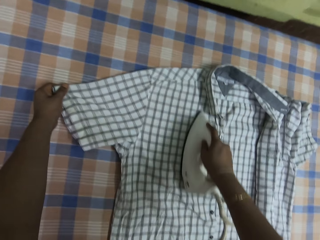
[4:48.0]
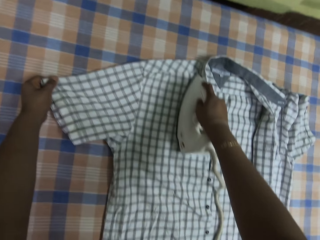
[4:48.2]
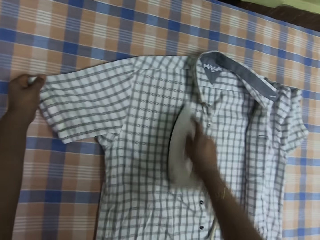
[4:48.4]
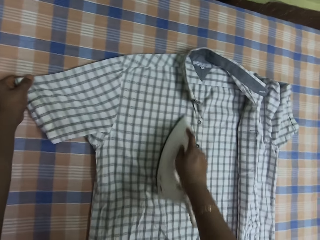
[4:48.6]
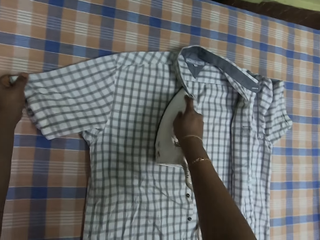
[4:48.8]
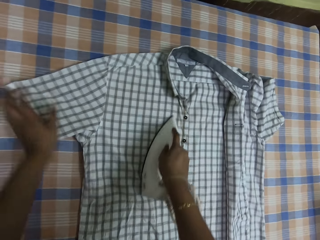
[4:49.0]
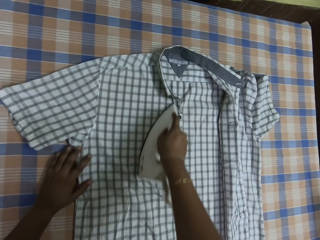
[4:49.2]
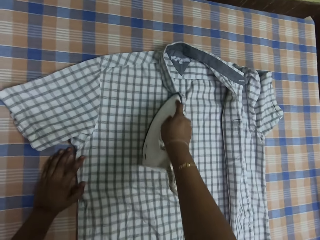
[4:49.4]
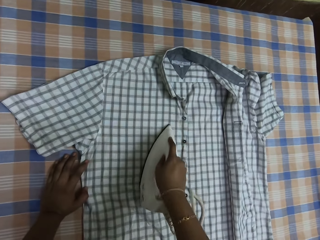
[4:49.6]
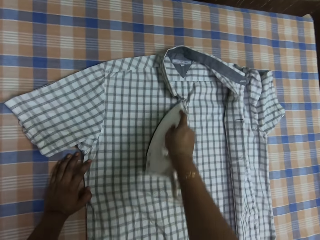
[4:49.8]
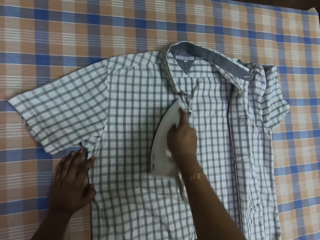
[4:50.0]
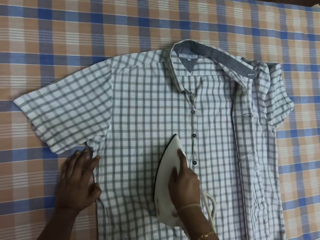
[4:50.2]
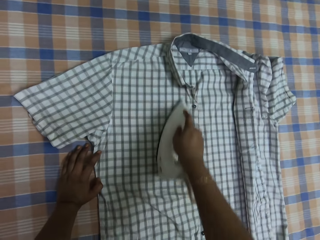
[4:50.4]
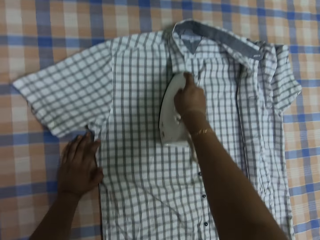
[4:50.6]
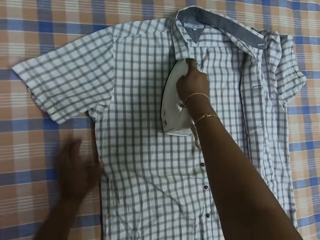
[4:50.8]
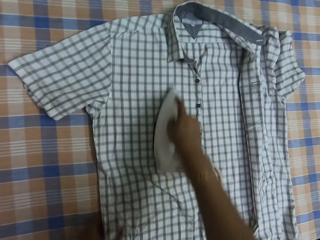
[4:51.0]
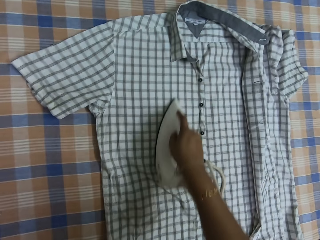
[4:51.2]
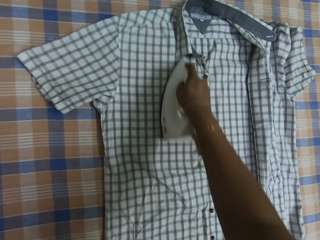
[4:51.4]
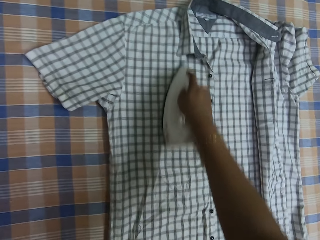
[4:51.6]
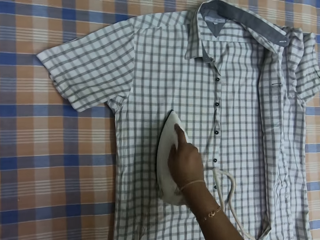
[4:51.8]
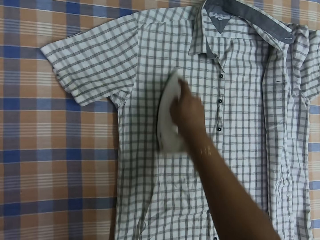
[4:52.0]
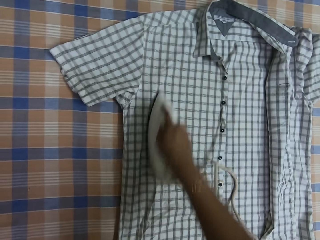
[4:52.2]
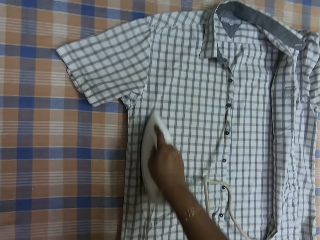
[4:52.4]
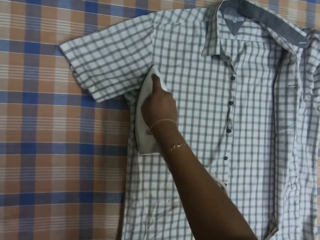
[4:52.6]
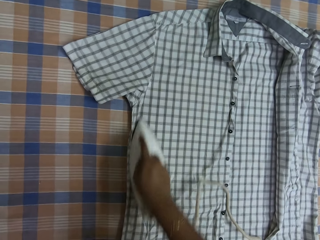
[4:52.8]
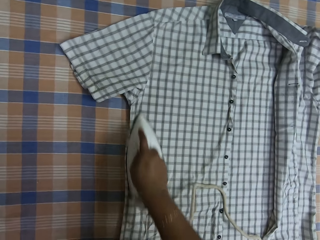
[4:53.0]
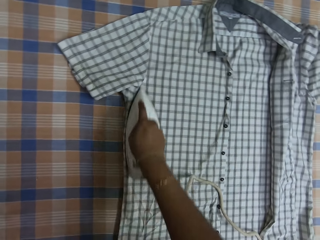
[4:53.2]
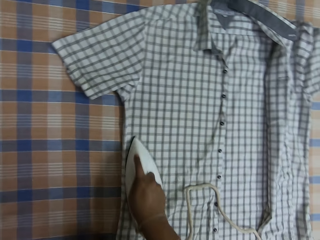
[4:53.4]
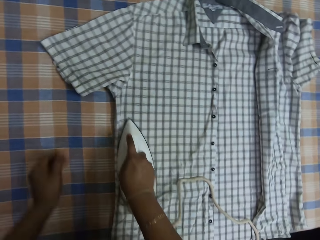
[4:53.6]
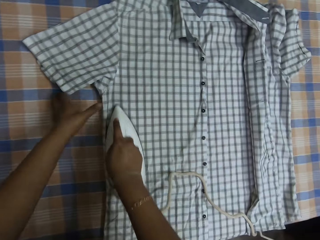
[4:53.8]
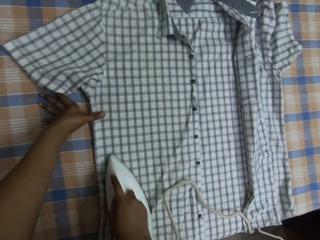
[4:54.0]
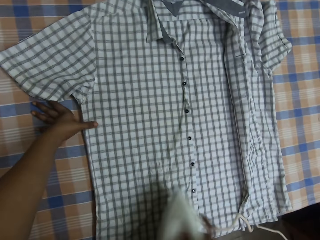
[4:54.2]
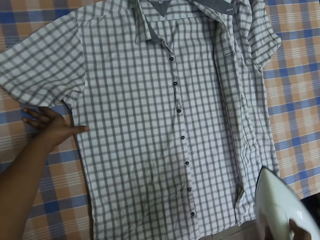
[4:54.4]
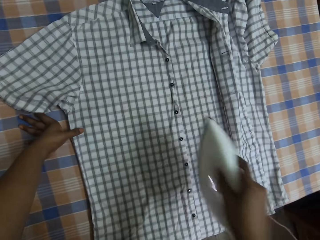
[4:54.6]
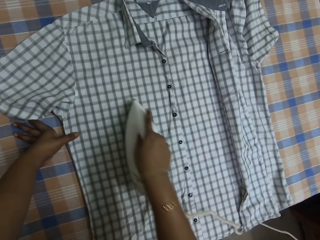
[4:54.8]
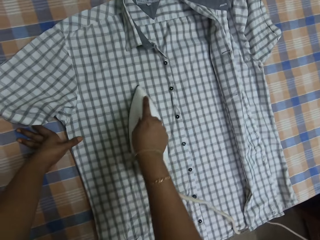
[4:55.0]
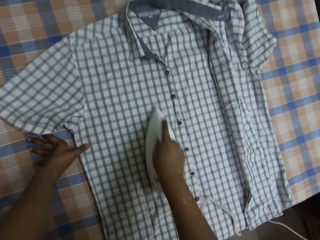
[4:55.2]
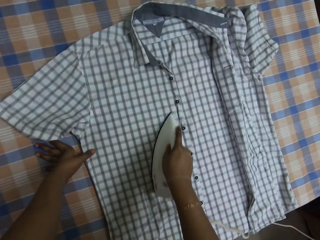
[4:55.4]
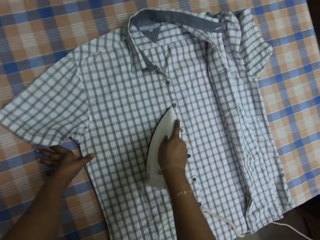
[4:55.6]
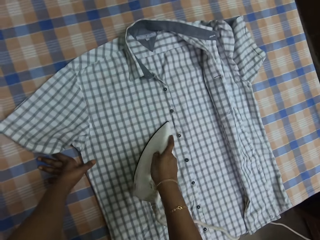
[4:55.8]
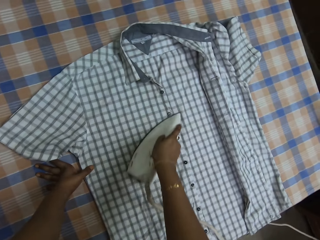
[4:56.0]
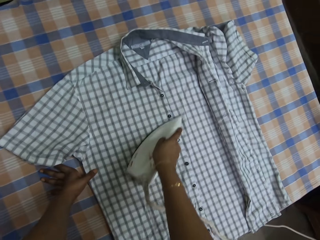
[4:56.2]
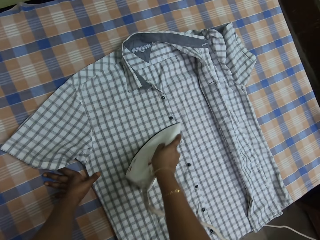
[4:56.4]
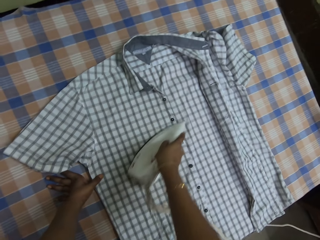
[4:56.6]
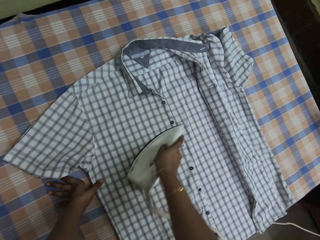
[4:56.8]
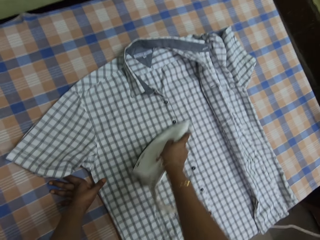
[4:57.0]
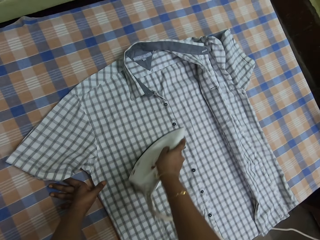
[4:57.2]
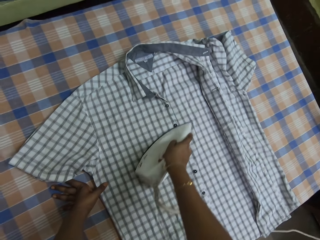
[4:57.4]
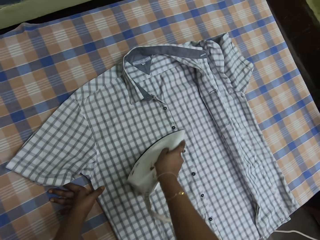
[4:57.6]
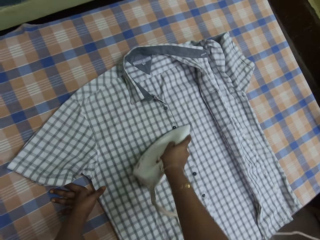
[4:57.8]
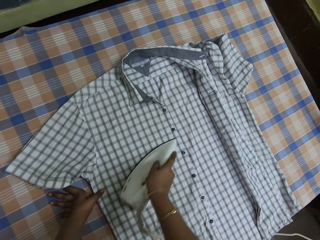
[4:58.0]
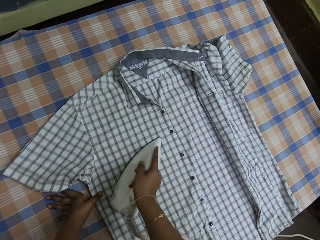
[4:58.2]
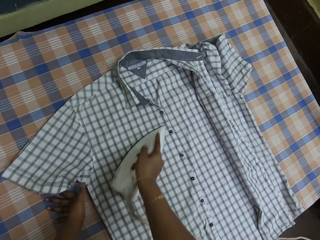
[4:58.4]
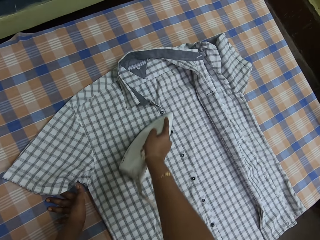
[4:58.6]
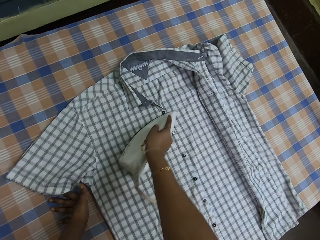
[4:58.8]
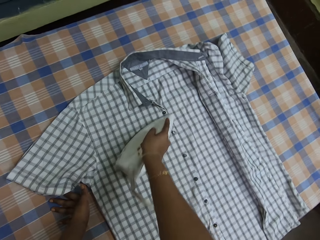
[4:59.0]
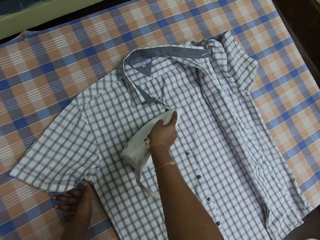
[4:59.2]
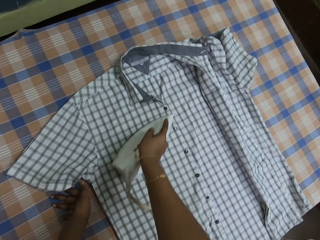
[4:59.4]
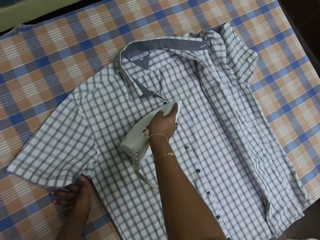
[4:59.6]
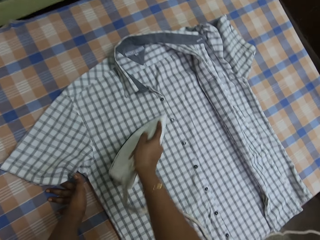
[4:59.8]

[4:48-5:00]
The camera wearer speaks.

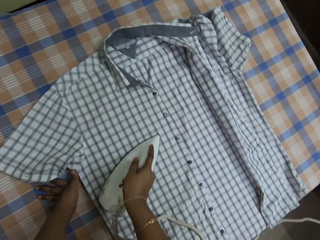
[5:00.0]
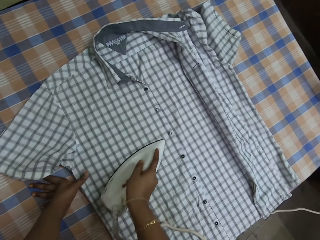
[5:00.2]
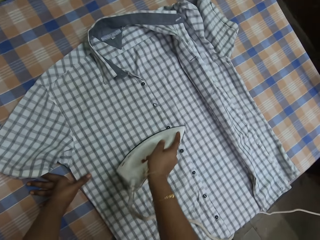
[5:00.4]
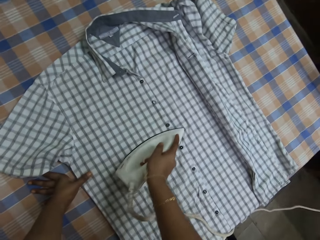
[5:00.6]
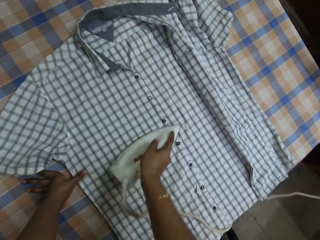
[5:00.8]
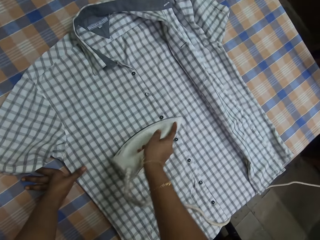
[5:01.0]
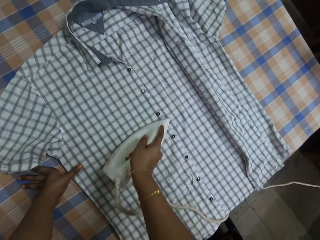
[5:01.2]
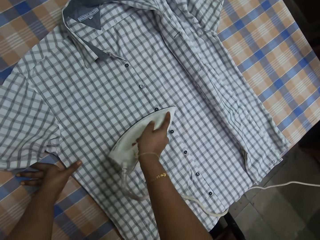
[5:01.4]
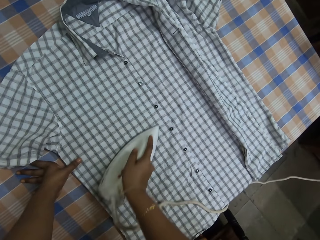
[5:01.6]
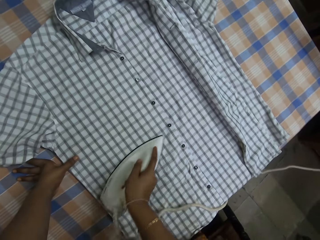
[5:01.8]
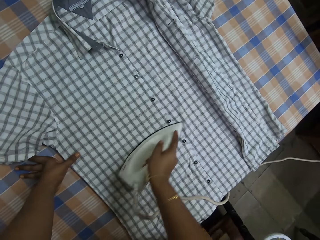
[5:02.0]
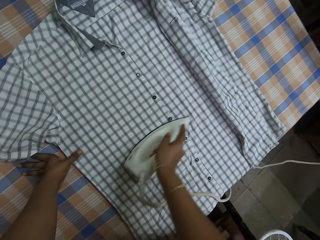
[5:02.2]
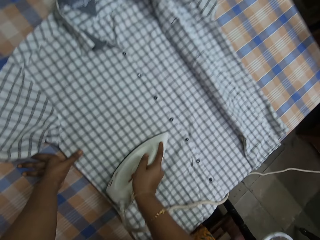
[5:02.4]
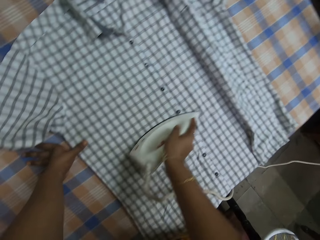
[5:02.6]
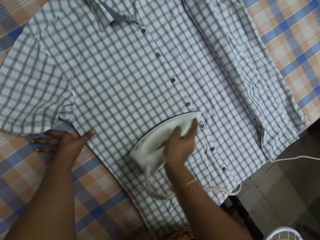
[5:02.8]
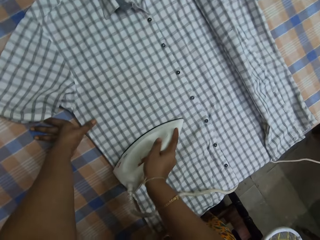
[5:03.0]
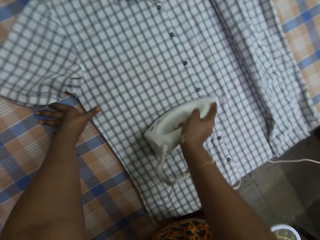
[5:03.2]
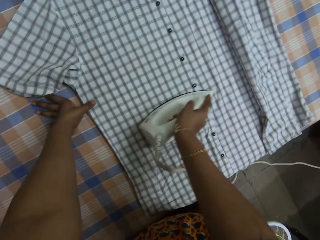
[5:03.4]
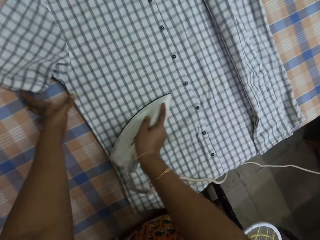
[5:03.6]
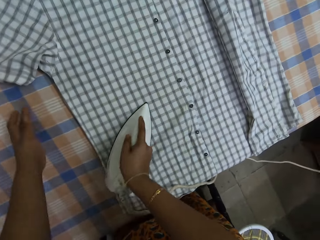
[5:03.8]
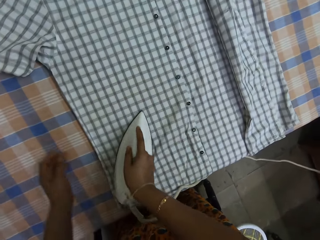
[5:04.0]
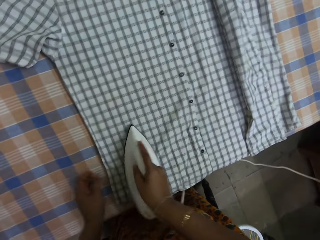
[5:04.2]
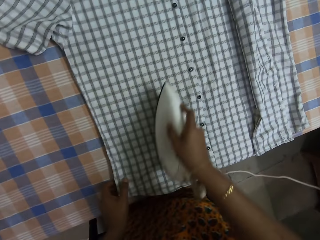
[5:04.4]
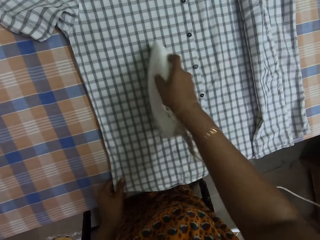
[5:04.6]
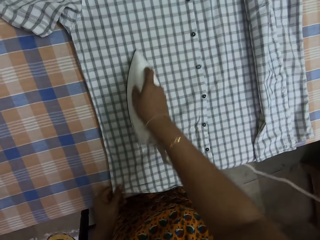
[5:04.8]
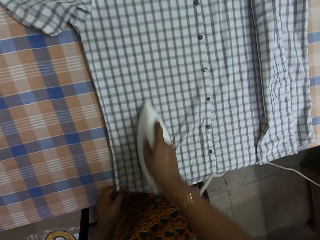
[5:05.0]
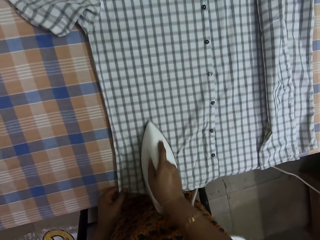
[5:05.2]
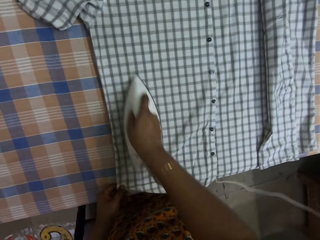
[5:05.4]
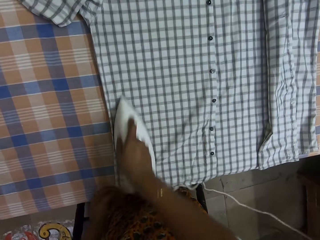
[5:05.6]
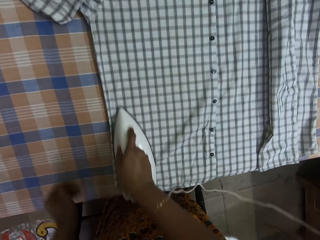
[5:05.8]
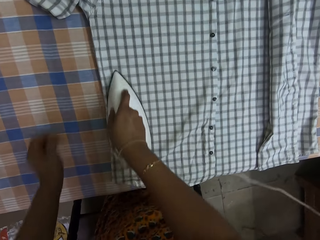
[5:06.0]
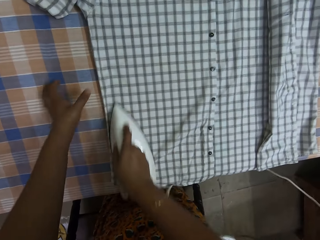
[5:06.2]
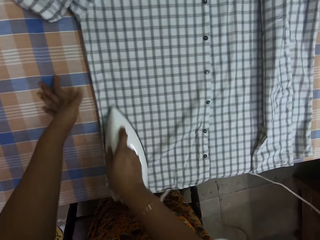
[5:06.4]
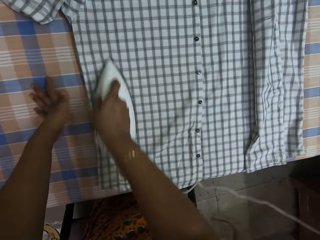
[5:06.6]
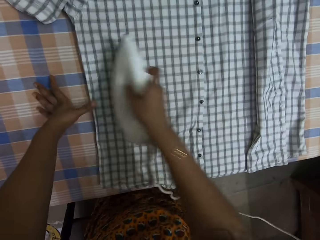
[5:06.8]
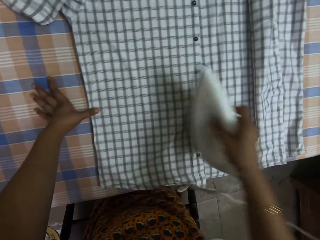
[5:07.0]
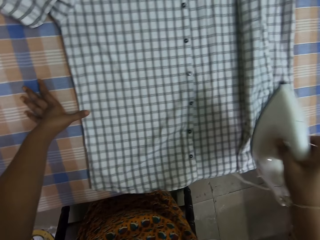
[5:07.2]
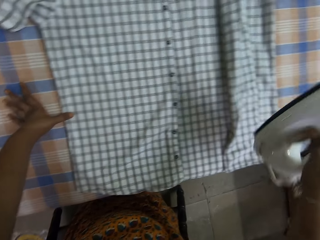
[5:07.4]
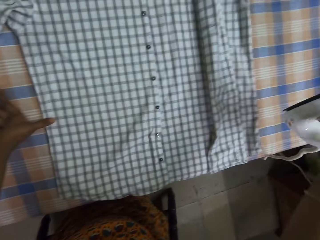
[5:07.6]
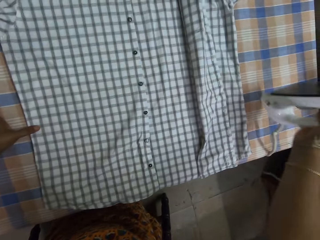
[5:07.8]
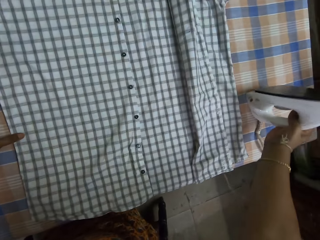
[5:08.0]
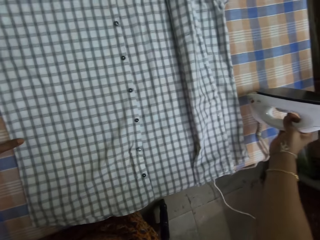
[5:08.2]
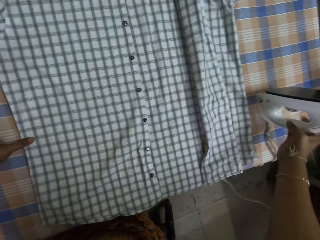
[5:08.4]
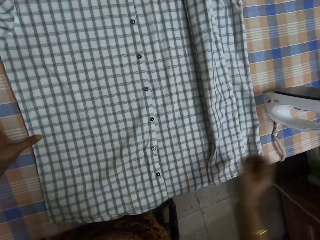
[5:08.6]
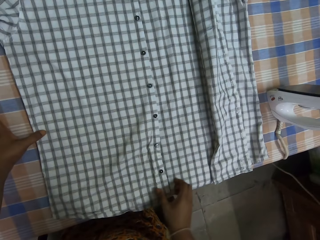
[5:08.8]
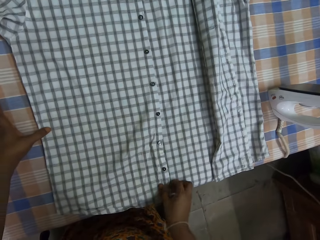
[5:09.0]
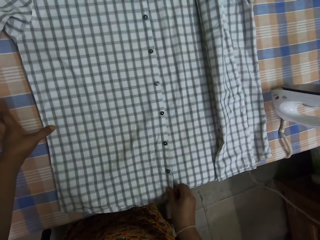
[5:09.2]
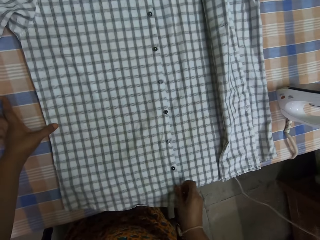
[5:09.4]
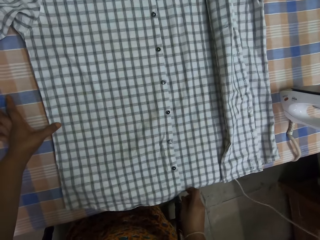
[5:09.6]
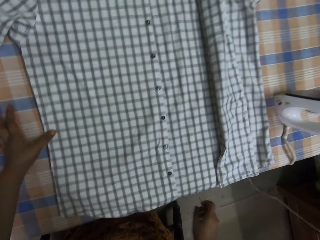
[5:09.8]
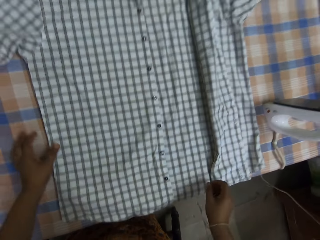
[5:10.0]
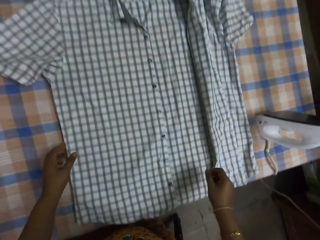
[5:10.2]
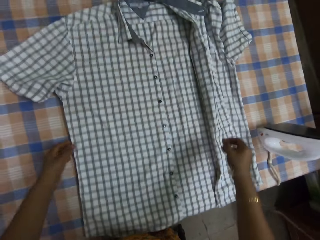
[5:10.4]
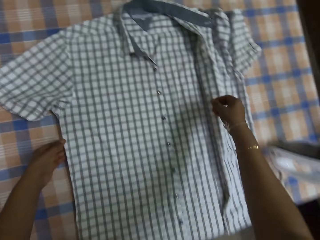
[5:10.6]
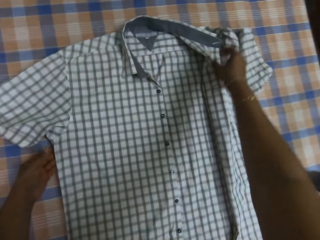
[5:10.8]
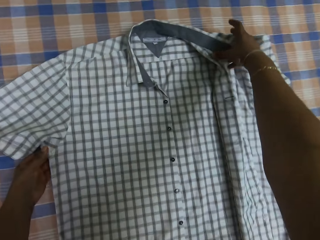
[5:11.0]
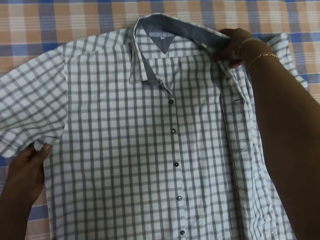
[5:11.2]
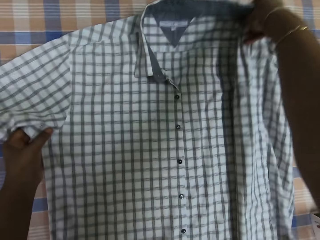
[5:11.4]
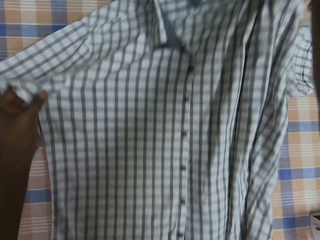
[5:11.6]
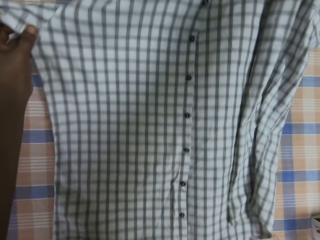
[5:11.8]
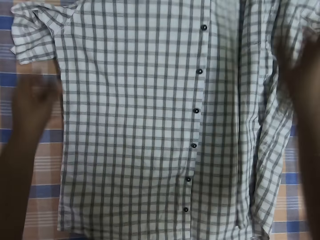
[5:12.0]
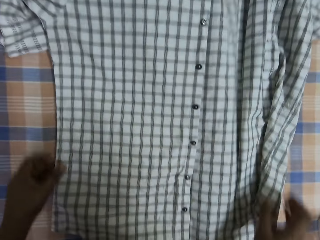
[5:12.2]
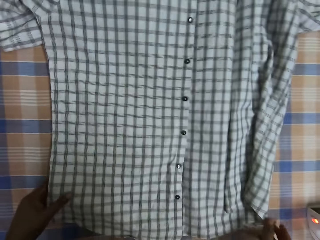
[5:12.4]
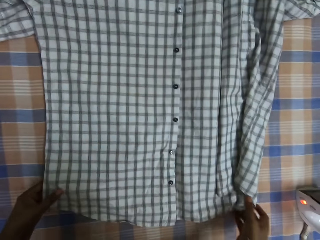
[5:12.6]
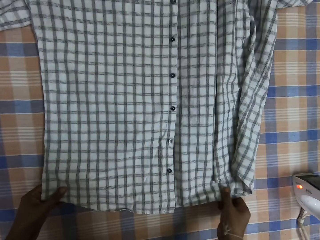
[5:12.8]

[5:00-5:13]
The camera wearer places the iron on the table with her right hand. She adjusts the shirt on the table with her right hand. She pulls the shirt up. She moves the shirt on the table with both hands.
